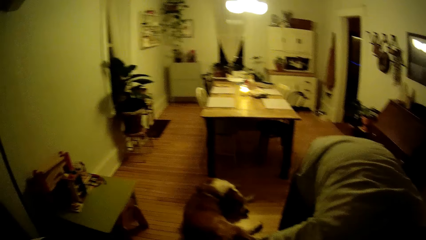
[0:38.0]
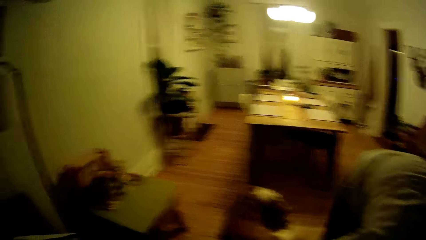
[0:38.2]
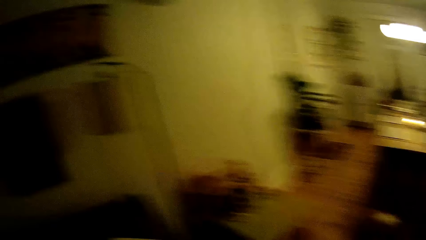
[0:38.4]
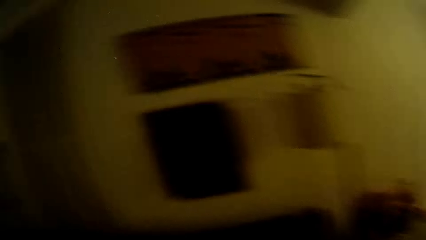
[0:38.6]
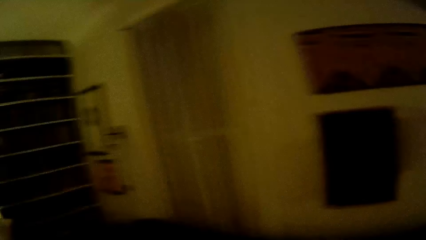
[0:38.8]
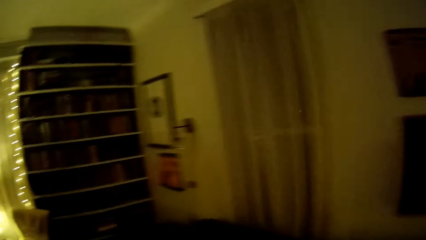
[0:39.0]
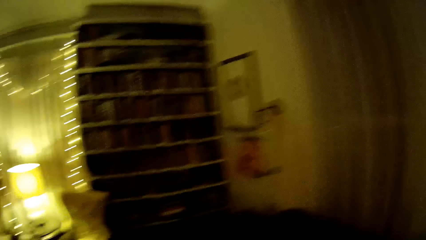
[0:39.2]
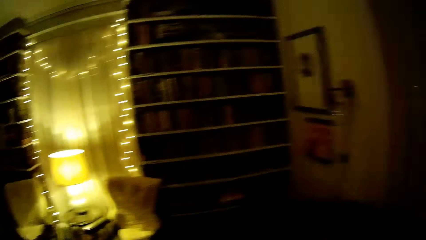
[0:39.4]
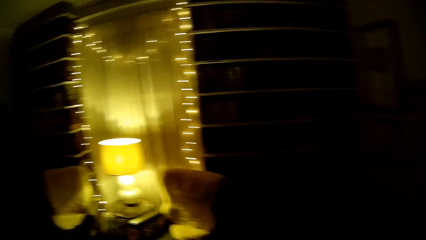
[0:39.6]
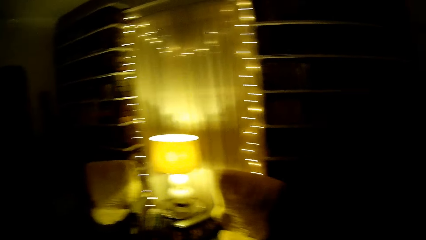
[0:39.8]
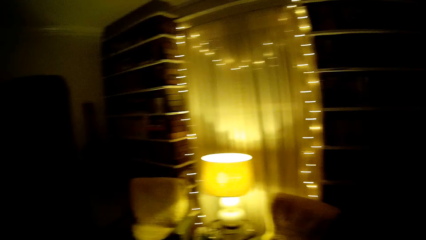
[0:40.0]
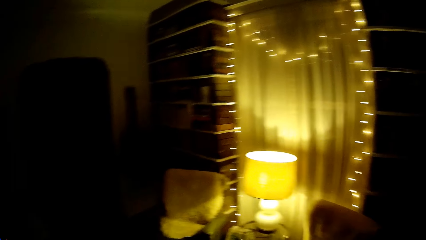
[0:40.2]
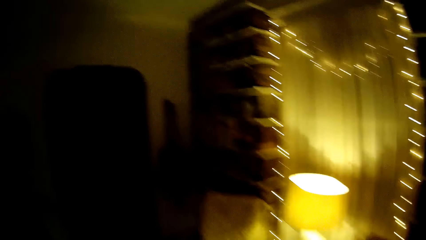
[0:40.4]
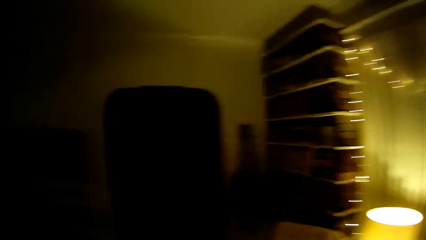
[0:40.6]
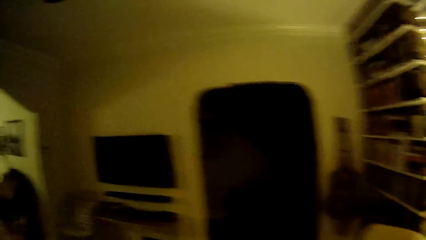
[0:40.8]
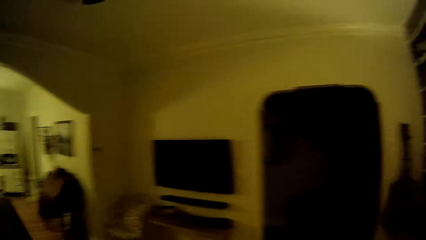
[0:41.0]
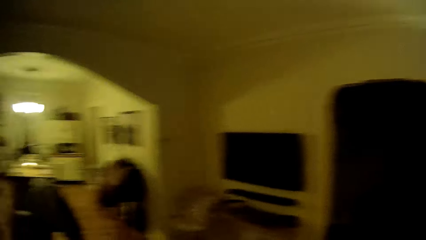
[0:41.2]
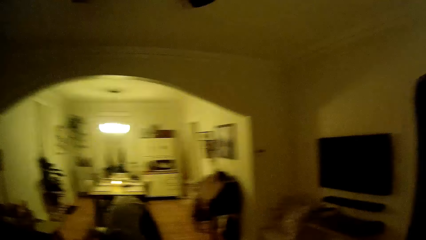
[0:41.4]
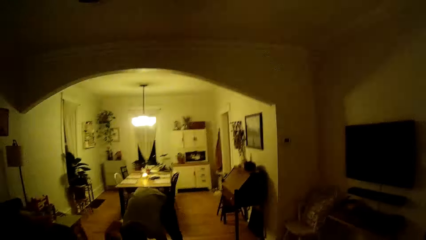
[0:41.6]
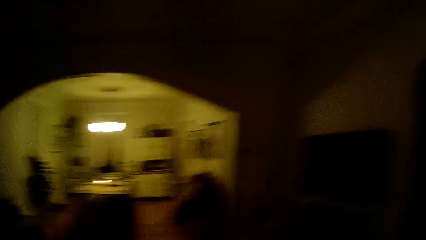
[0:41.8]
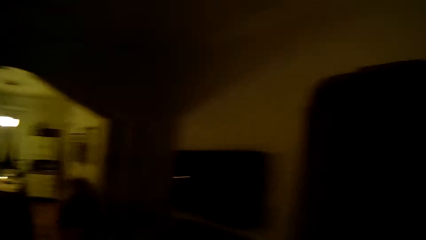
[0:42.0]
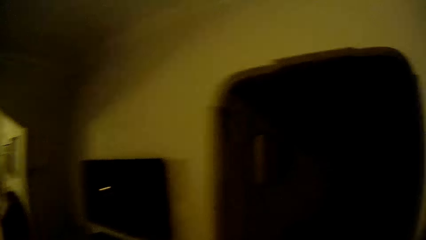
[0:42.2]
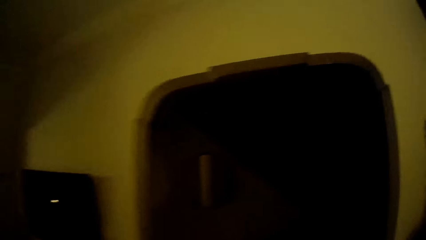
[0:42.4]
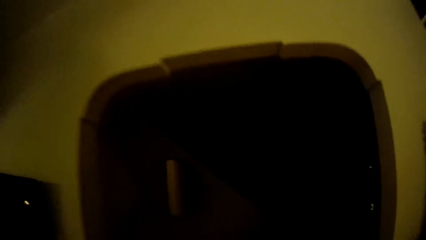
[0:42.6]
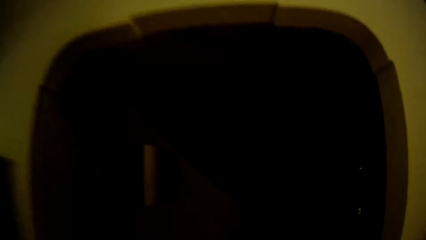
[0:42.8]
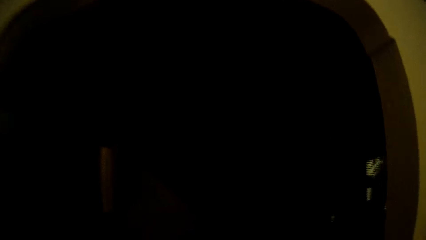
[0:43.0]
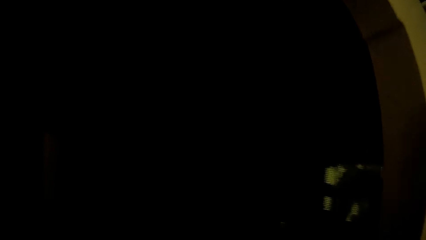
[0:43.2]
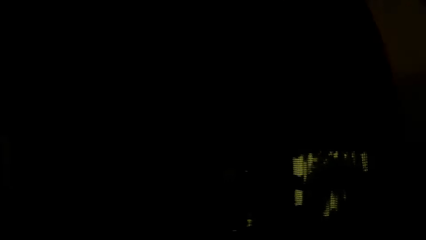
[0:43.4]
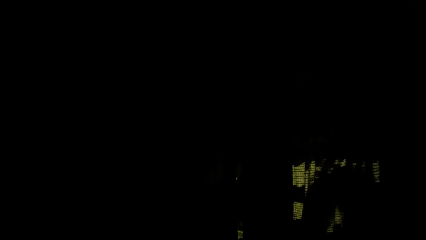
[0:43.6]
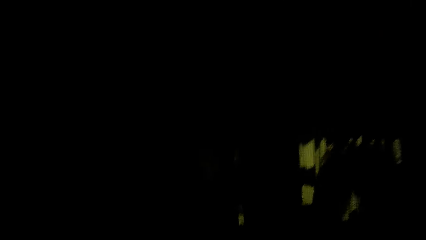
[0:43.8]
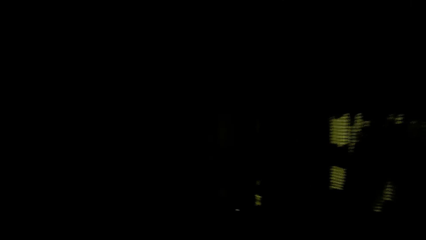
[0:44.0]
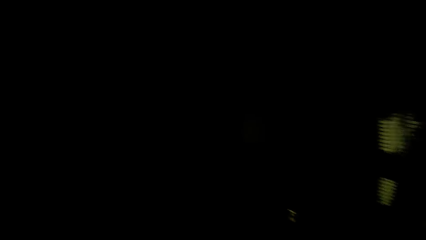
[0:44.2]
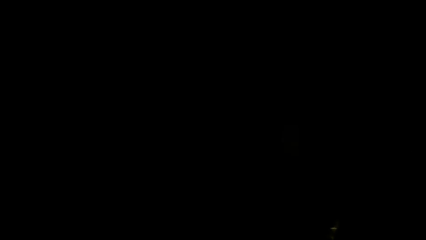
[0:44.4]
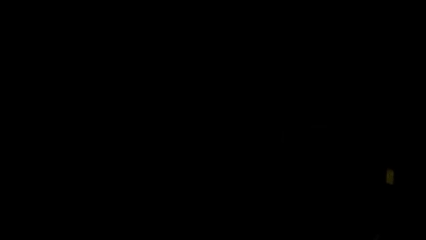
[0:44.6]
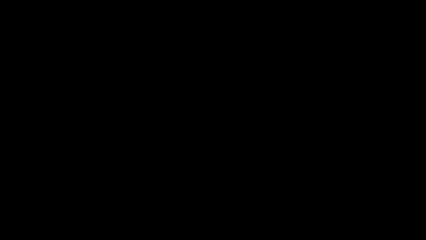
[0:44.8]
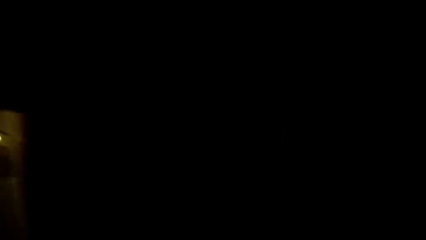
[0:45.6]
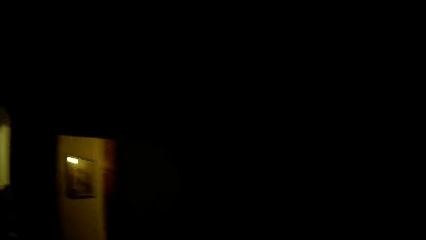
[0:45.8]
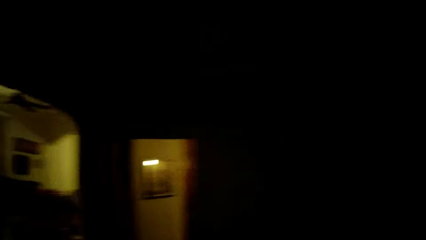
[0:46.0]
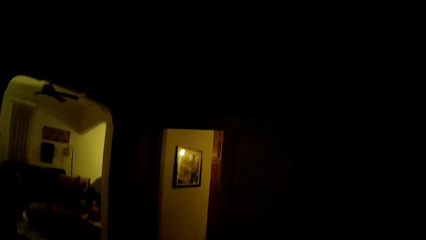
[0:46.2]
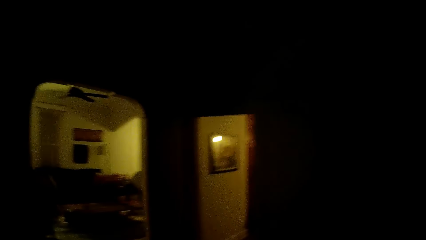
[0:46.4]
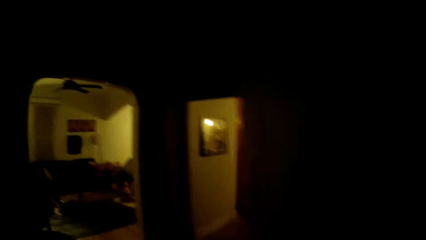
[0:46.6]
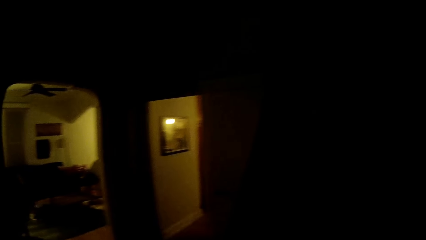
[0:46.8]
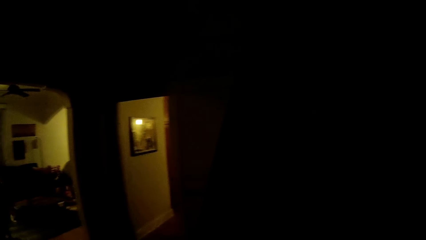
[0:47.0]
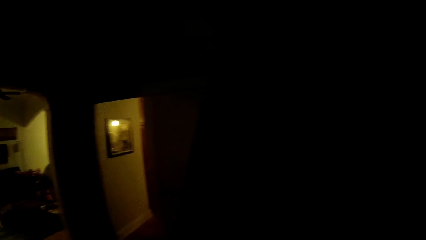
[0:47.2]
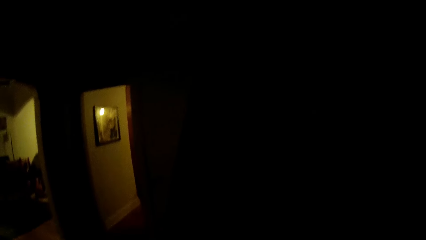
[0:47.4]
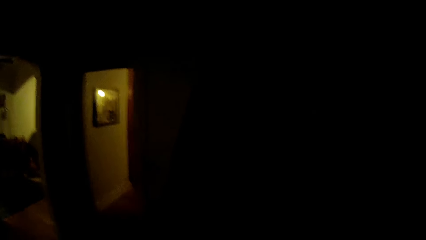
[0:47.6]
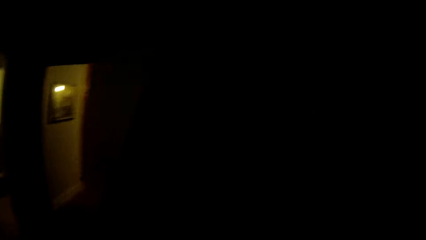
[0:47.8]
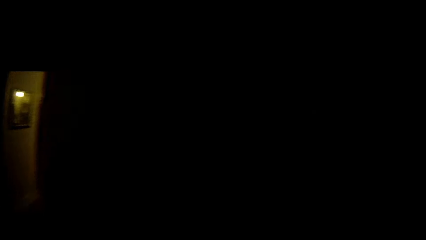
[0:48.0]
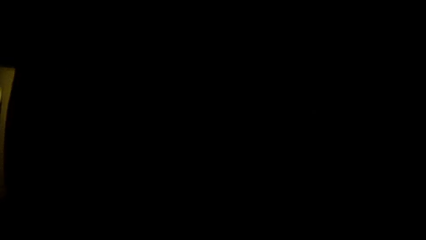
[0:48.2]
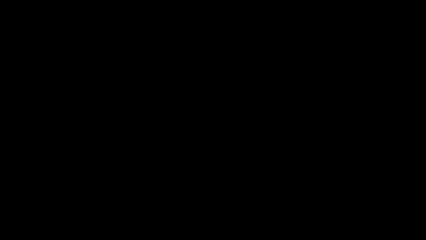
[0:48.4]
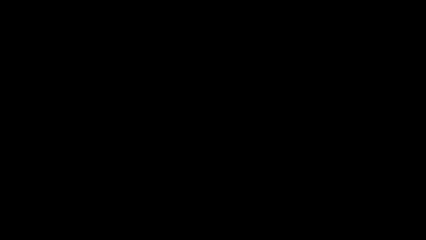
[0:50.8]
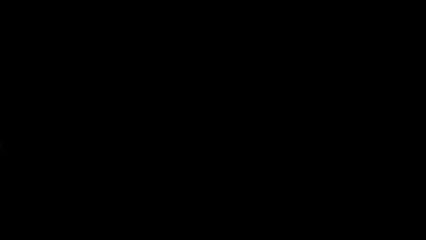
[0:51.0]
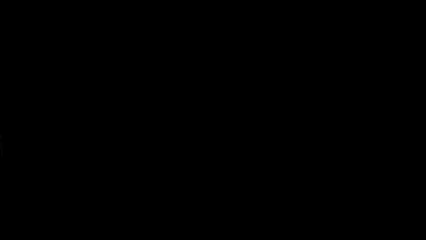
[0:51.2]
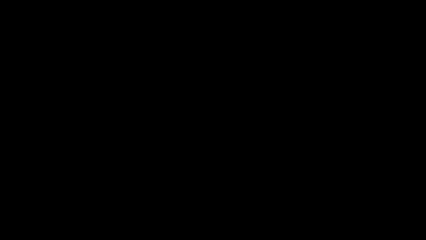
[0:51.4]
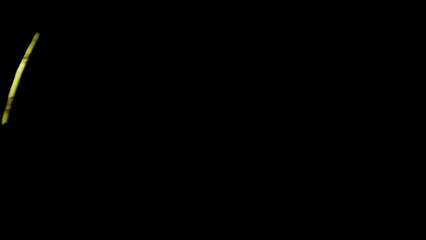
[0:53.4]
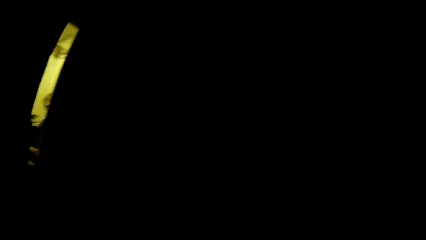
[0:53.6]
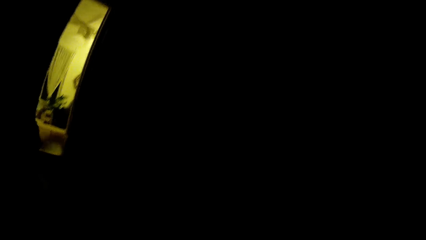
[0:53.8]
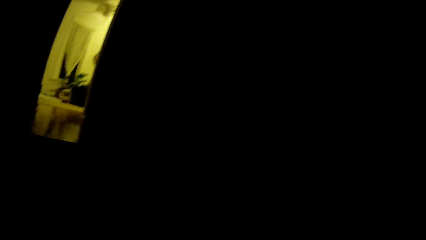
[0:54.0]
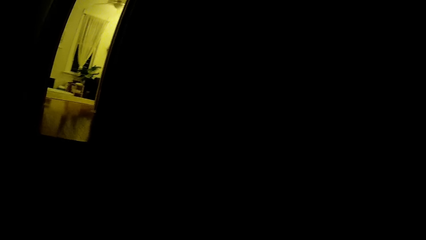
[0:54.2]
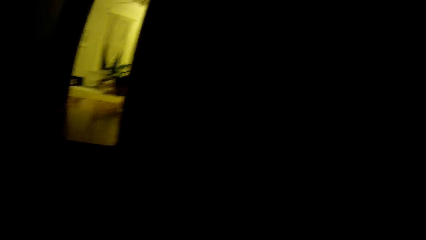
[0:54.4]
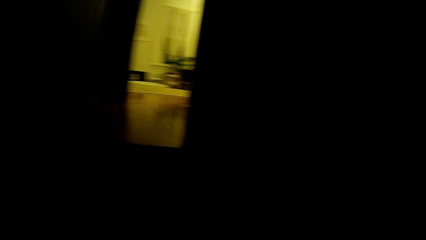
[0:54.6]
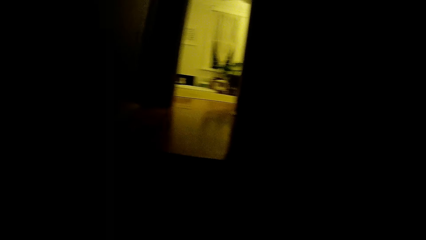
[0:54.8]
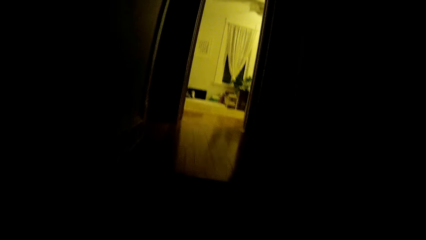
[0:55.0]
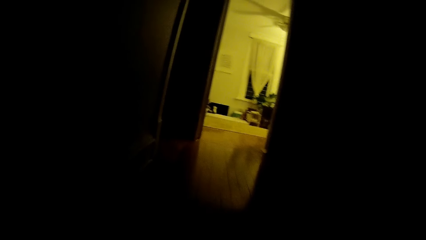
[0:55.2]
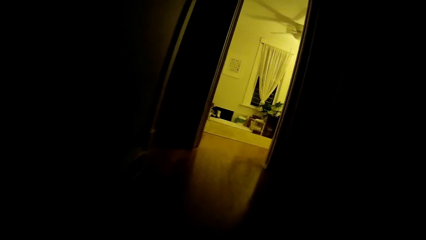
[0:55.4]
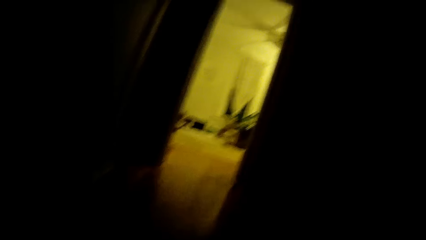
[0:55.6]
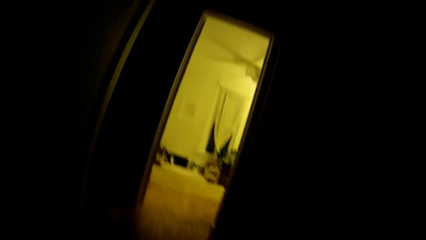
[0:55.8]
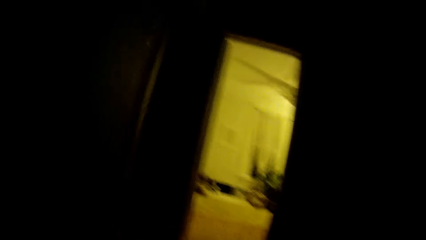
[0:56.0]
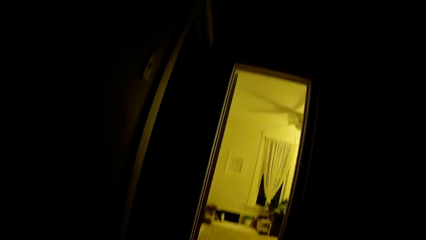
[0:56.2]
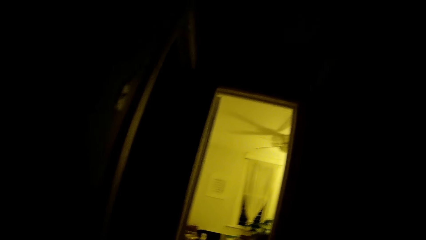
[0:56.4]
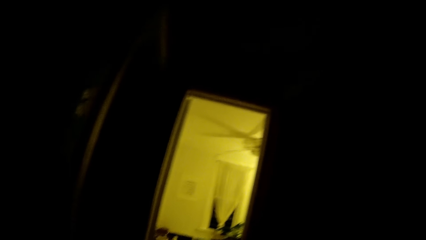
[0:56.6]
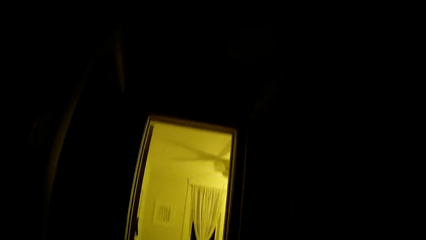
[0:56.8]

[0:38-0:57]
The camera wearer walks around in the house.
